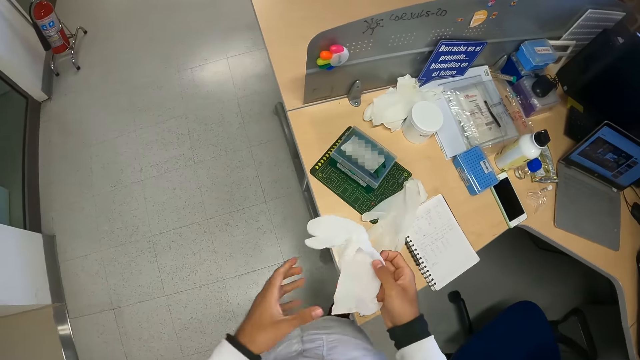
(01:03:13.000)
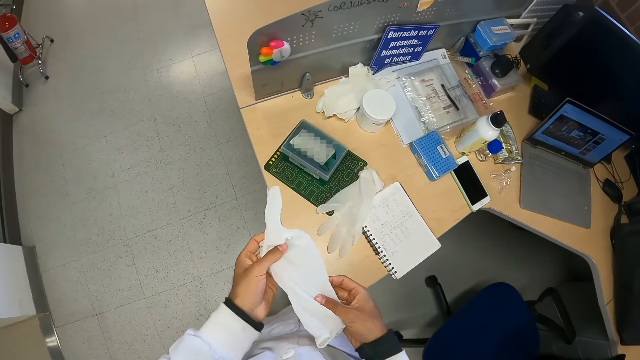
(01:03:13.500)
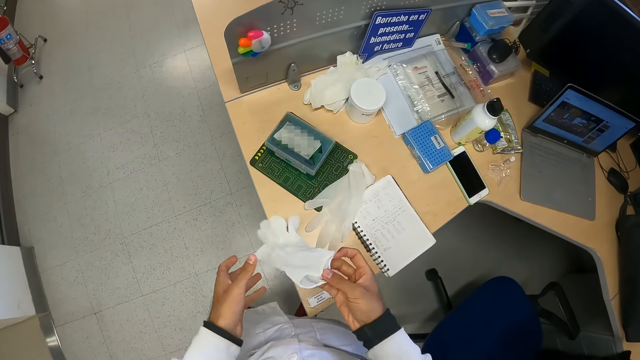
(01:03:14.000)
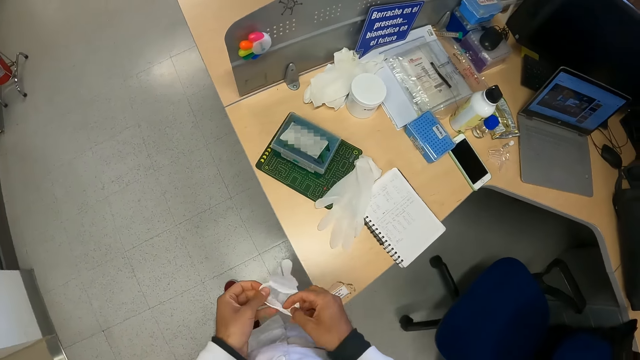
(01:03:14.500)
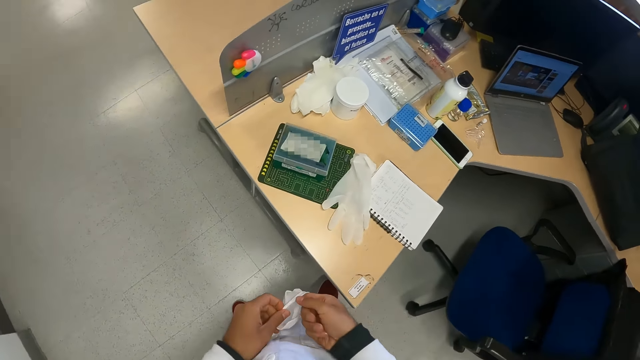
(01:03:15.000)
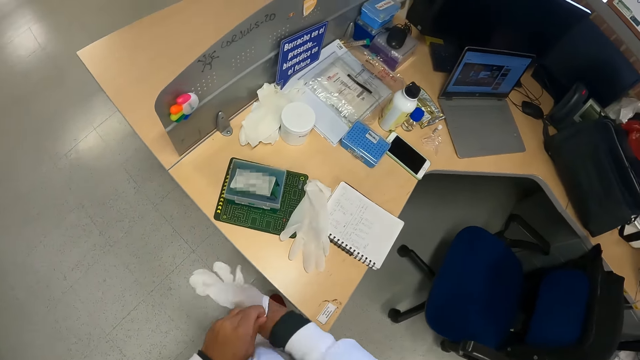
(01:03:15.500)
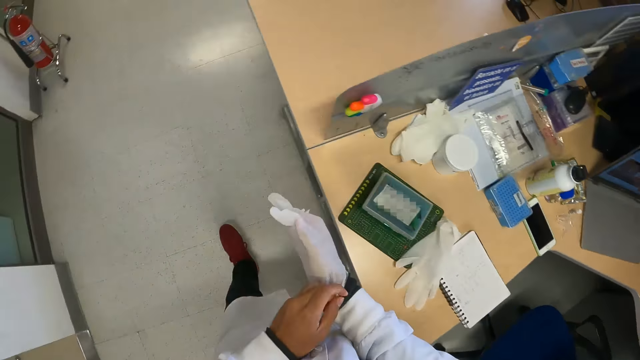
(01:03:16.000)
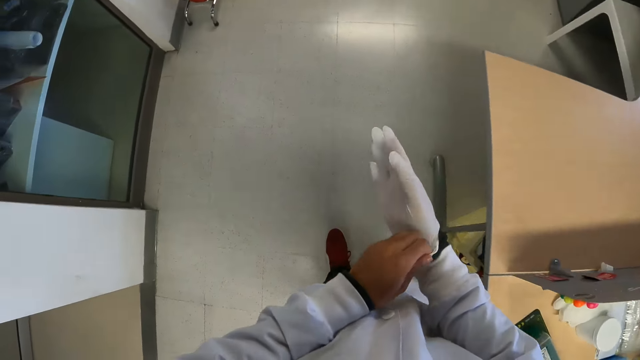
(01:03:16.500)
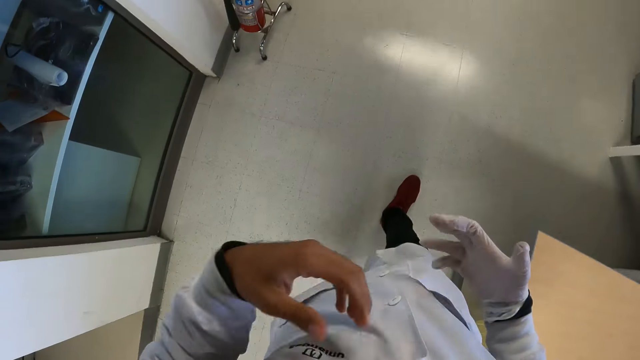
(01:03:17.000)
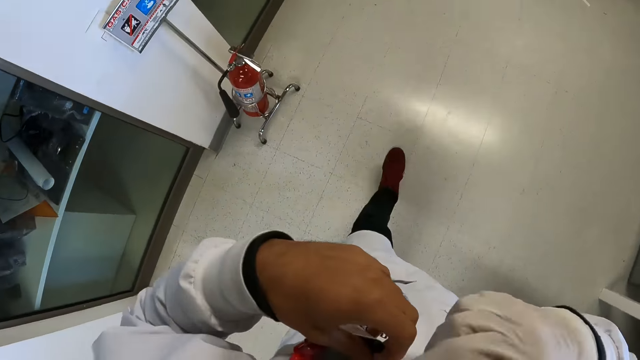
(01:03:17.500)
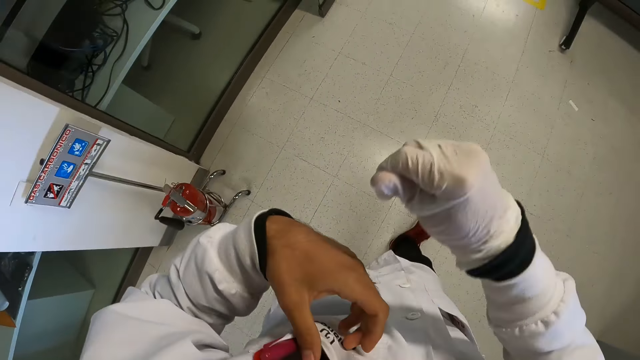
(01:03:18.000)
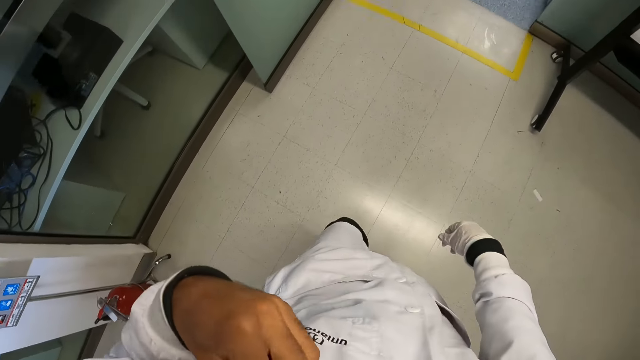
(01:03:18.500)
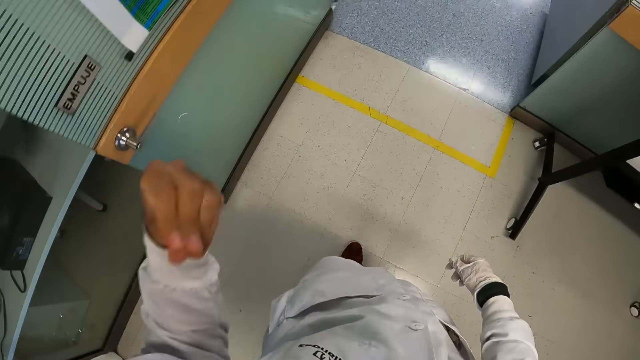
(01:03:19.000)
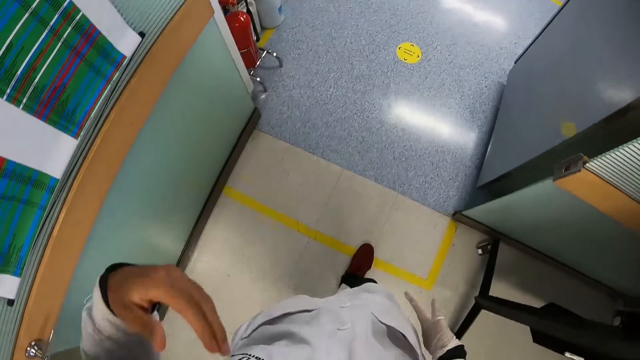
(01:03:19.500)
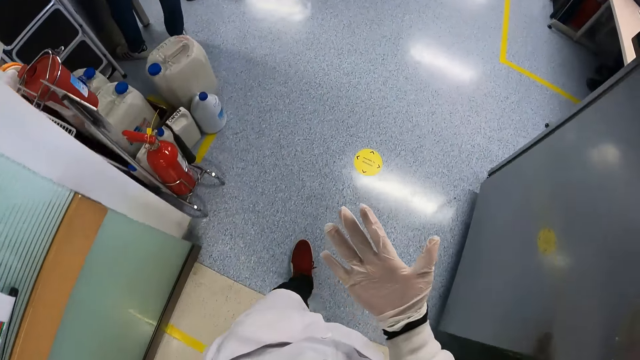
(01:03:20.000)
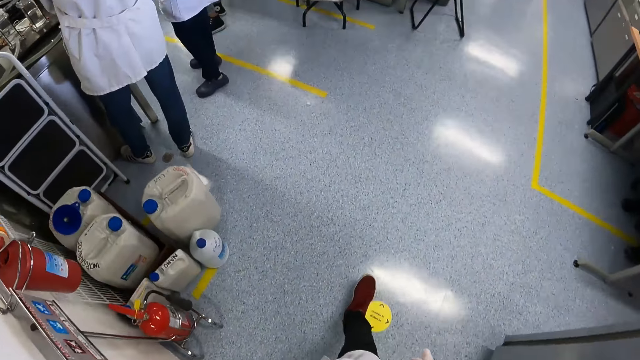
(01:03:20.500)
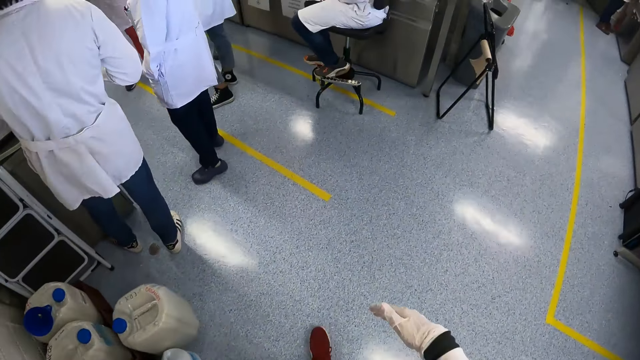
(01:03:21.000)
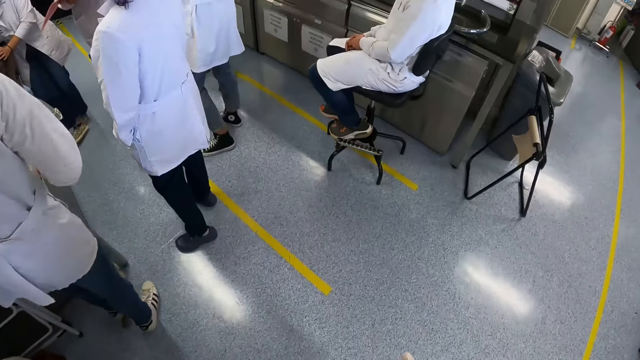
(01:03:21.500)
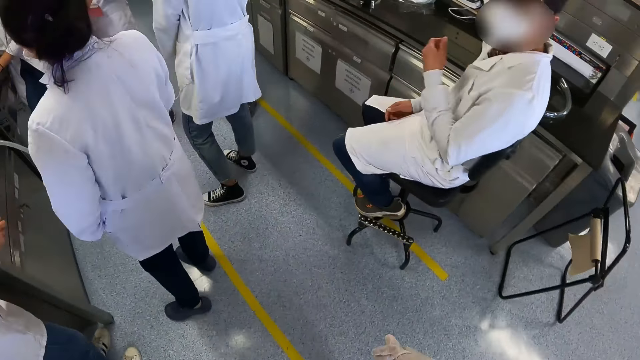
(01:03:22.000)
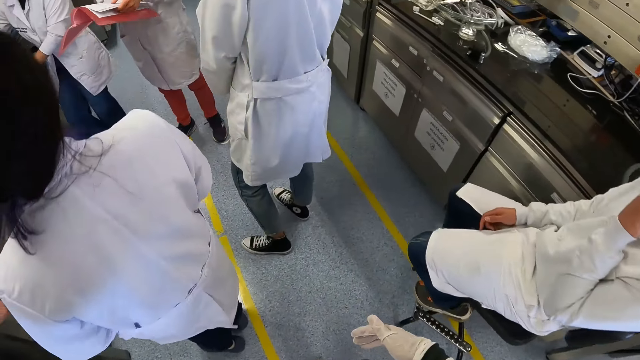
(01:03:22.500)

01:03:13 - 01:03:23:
The camera wearer adjusts the gloves. They hold the glove with both hands. They wear the glove in both hands with their right hand. They put their right hand into the glove. They walk along a laboratory.

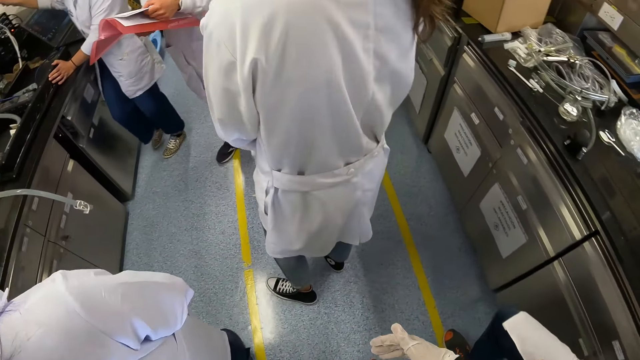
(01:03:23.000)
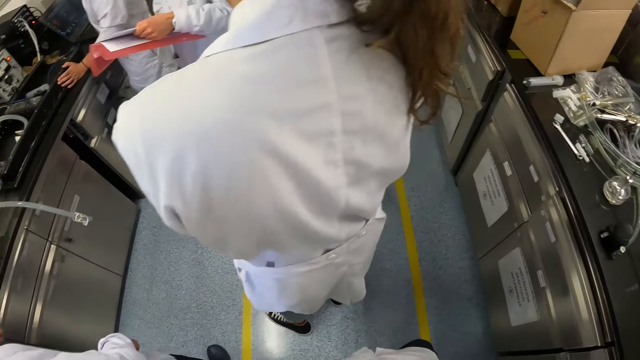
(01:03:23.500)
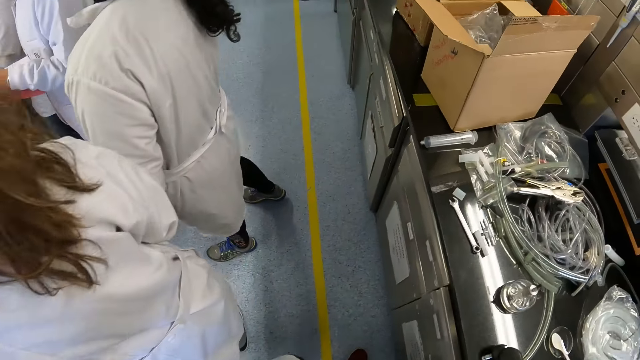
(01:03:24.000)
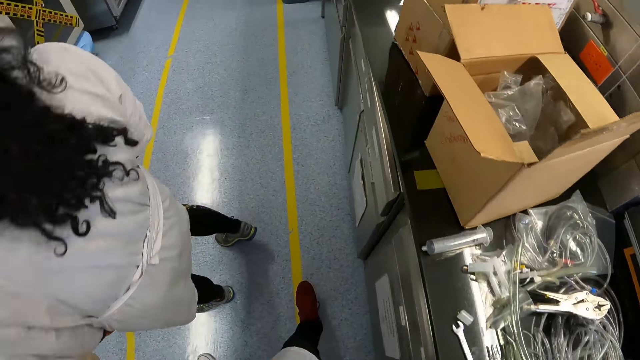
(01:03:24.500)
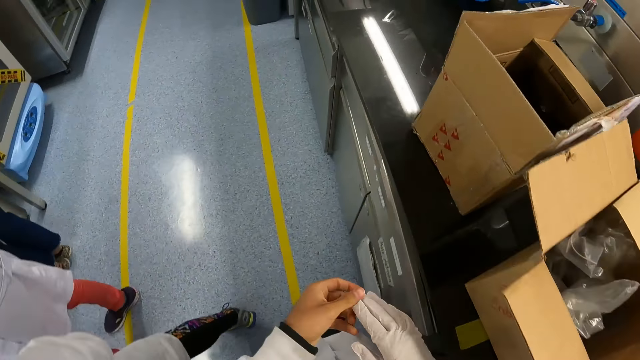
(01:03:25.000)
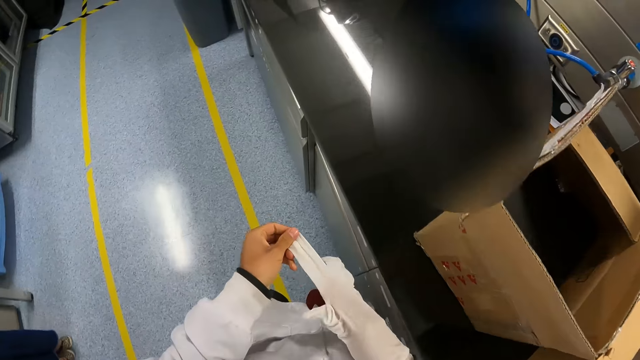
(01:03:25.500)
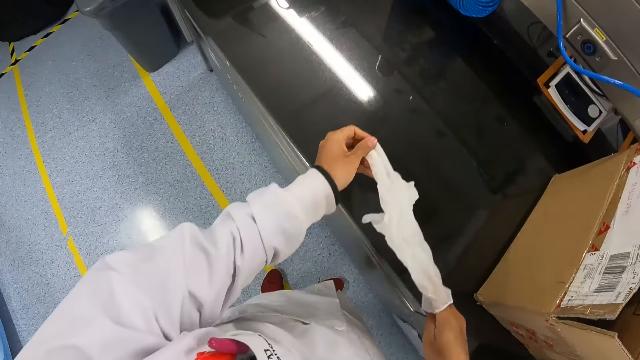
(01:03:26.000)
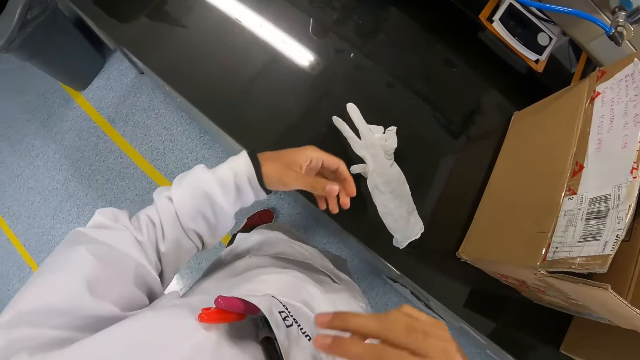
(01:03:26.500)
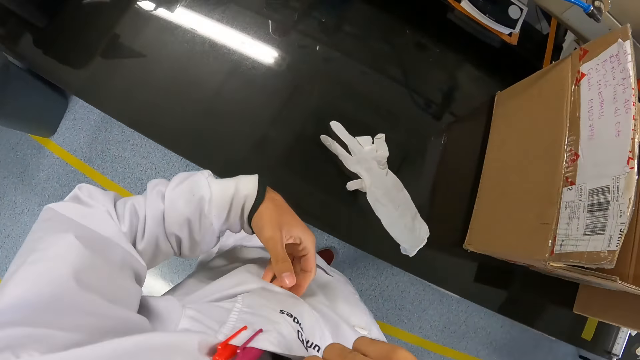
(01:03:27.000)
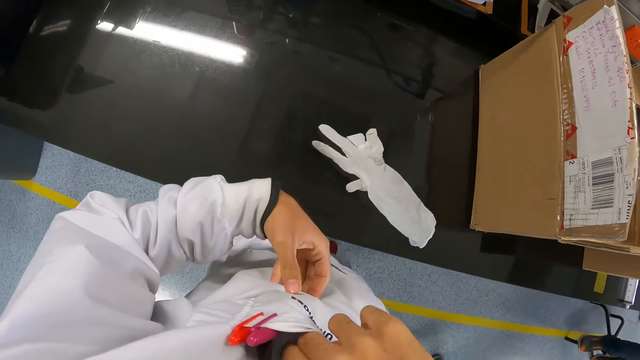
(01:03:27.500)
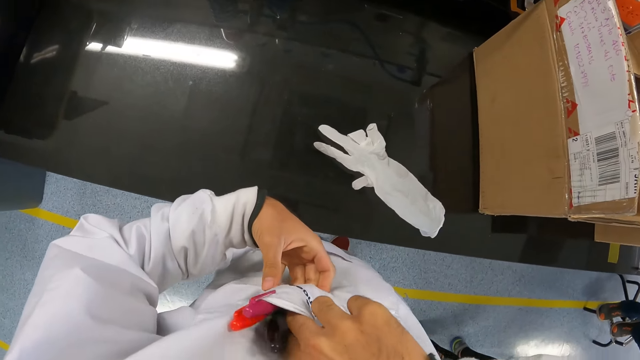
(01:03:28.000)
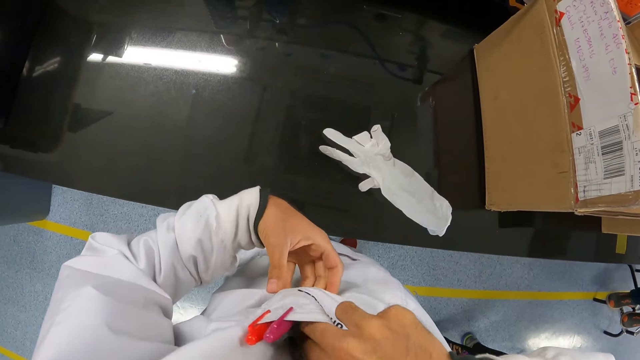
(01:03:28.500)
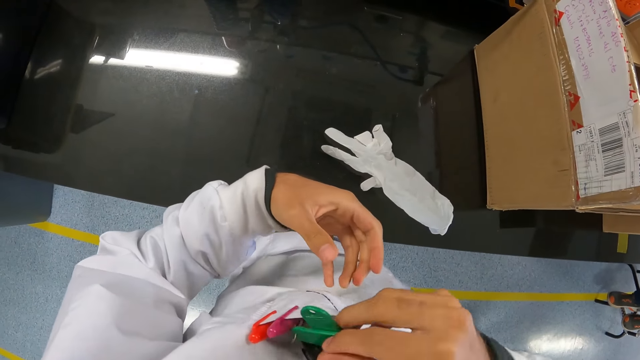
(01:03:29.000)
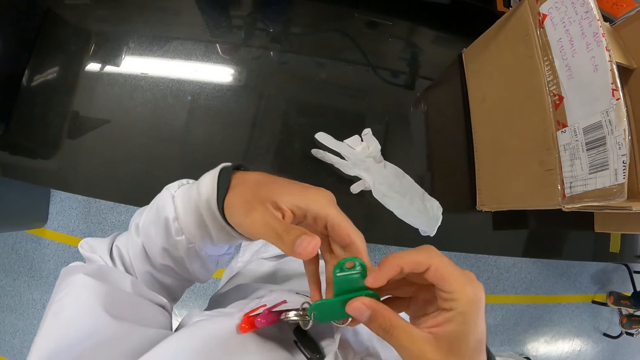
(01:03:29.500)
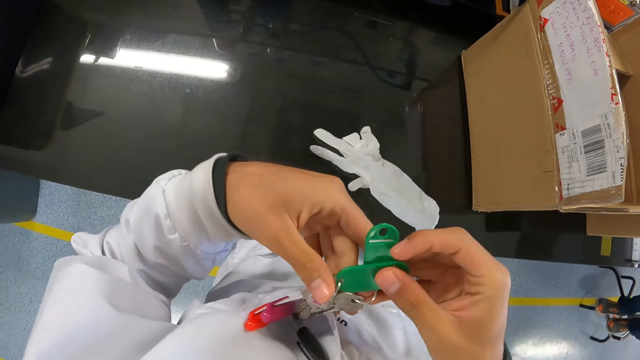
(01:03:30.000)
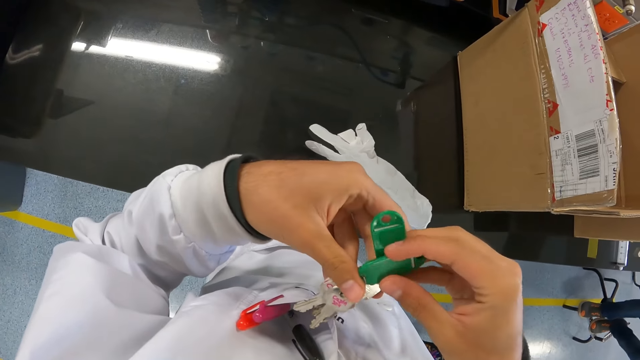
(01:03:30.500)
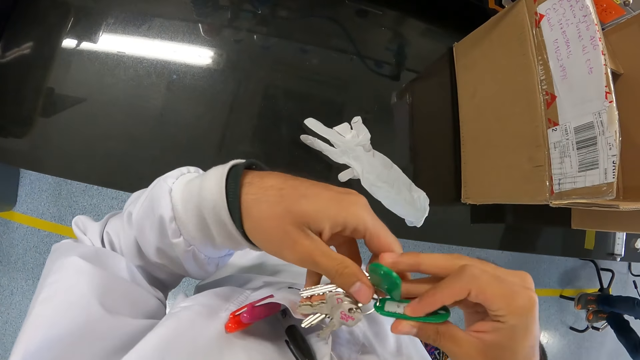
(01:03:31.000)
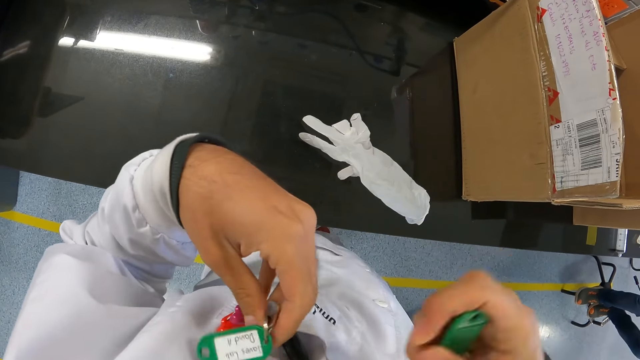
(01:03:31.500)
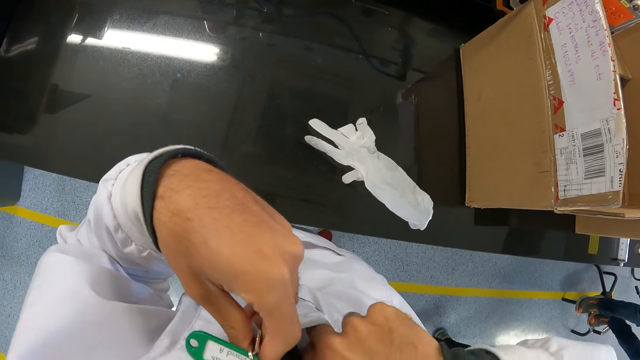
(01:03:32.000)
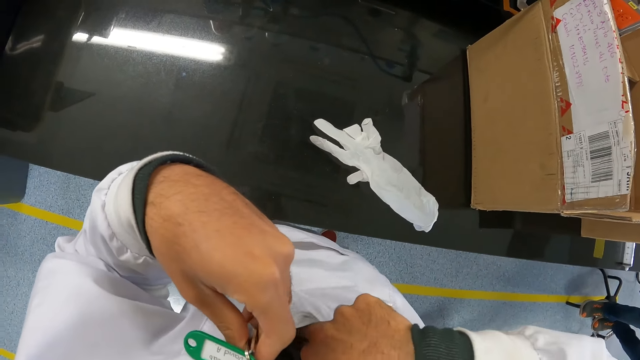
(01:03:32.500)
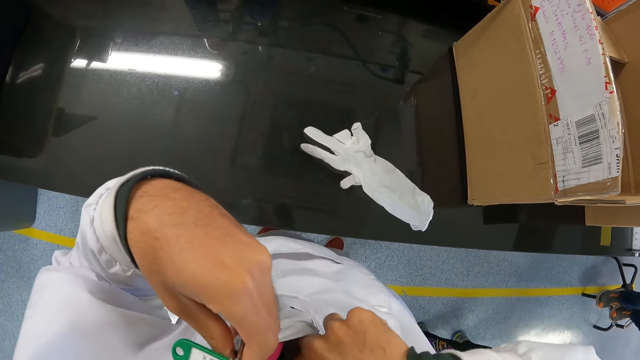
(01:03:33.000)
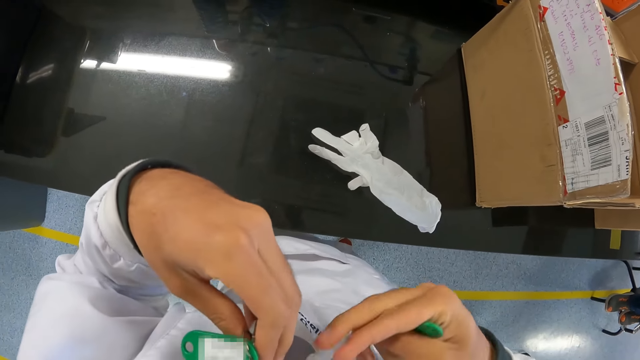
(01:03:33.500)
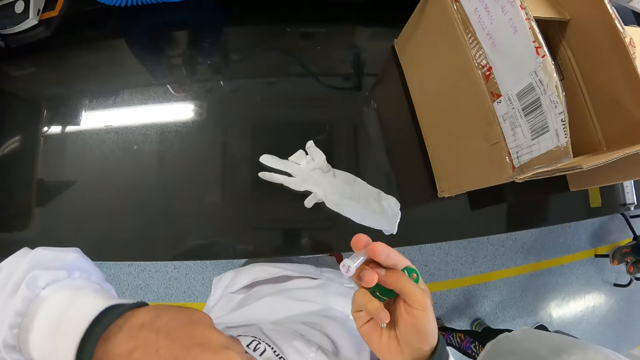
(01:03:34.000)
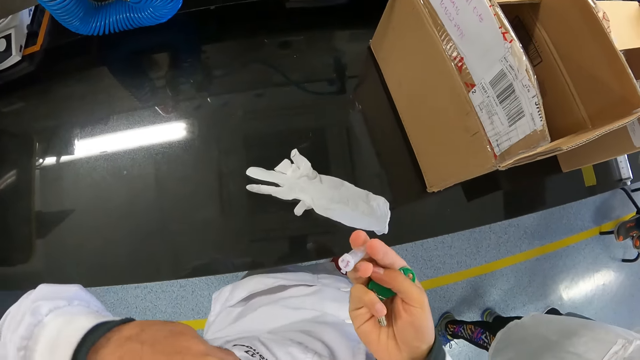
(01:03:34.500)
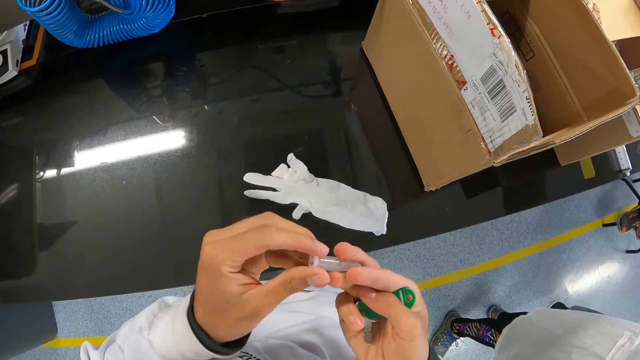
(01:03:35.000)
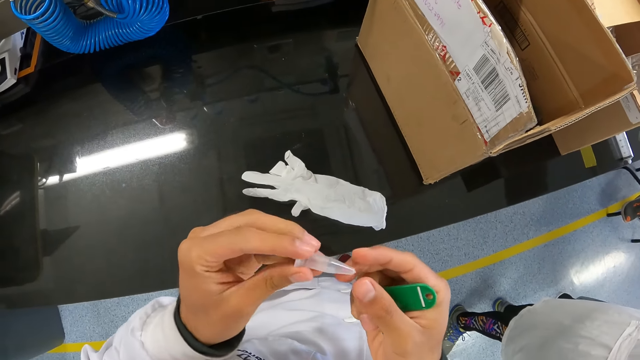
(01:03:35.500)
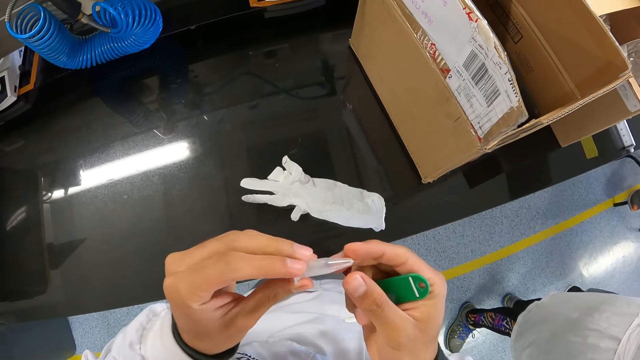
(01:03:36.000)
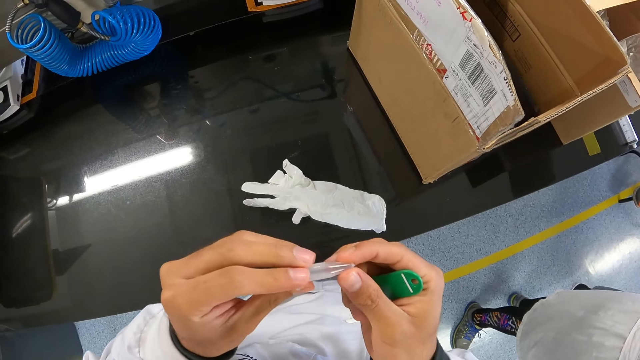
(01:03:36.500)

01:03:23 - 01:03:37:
The camera wearer removes her gloves from her hand with her left hand. She drops the glove on a countertop with both hands. She brings out a key from her pocket with her right hand. She separates the keys. She dips her right hand into her pocket. She brings out a test tube from her pocket with her right hand. She drops the keys. She checks something.
